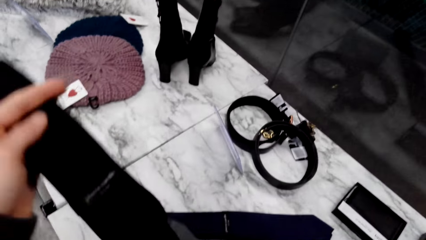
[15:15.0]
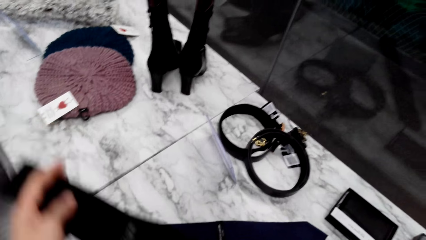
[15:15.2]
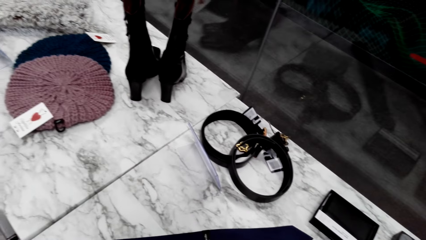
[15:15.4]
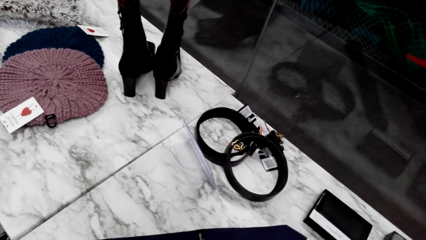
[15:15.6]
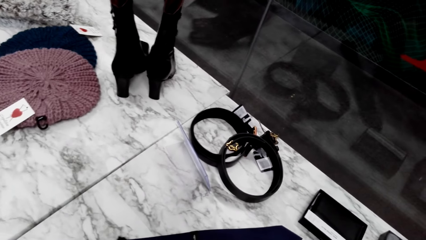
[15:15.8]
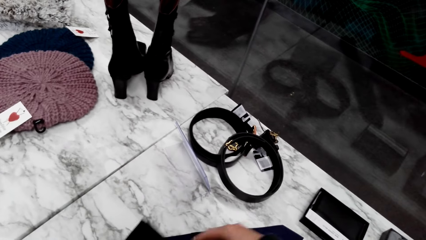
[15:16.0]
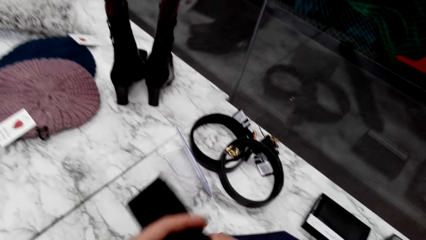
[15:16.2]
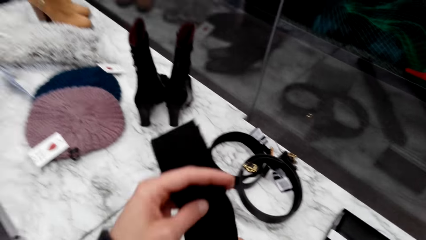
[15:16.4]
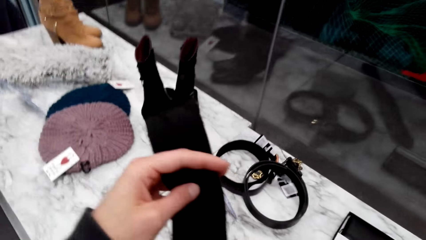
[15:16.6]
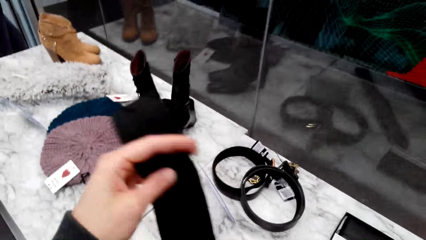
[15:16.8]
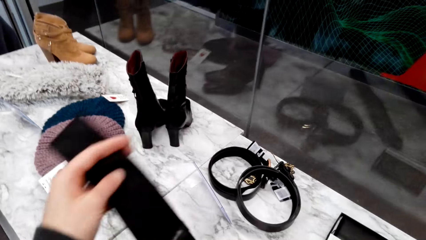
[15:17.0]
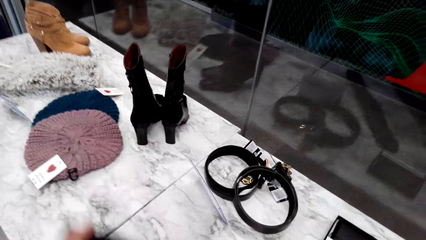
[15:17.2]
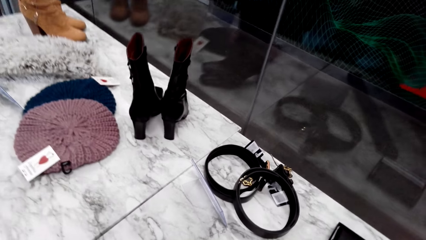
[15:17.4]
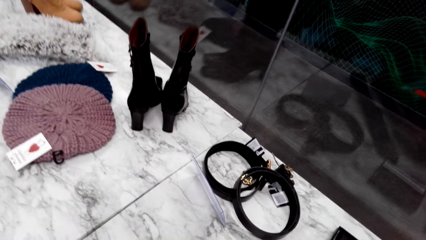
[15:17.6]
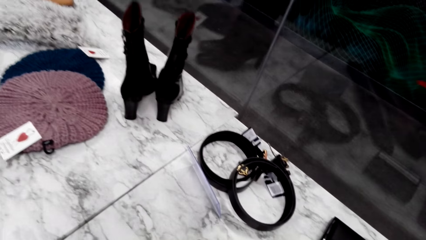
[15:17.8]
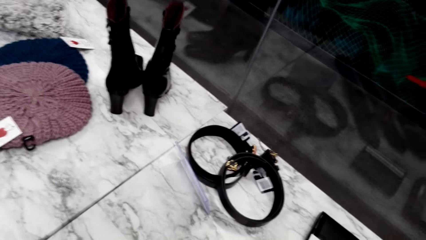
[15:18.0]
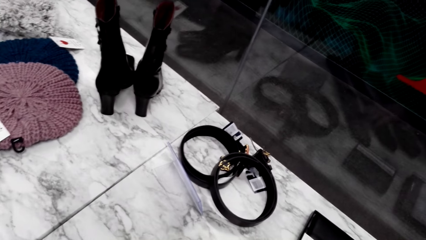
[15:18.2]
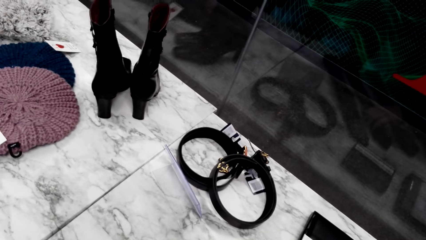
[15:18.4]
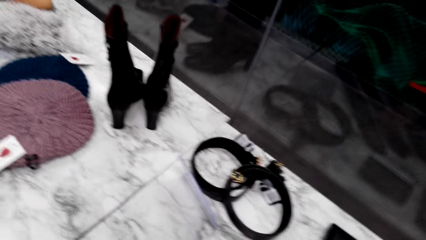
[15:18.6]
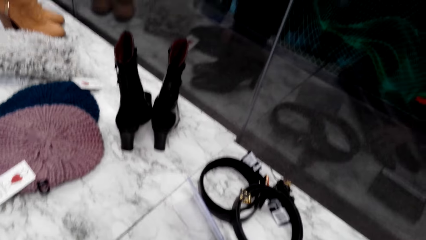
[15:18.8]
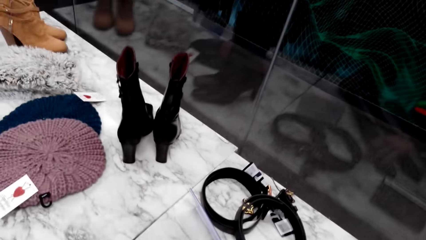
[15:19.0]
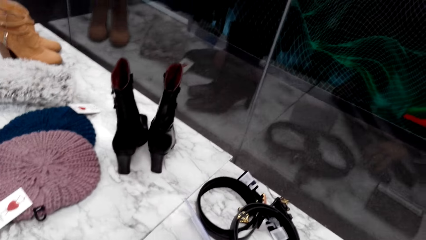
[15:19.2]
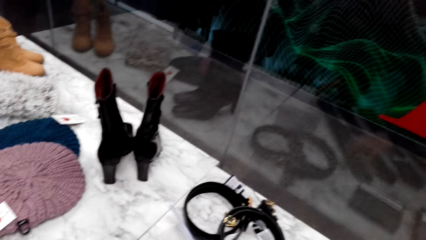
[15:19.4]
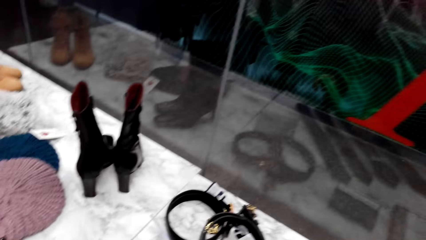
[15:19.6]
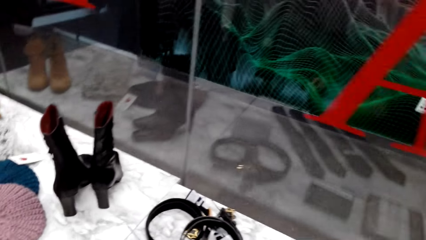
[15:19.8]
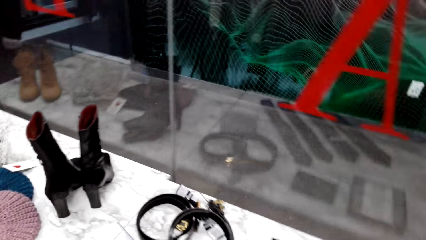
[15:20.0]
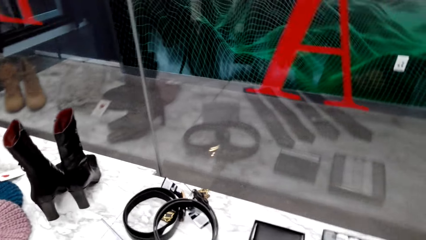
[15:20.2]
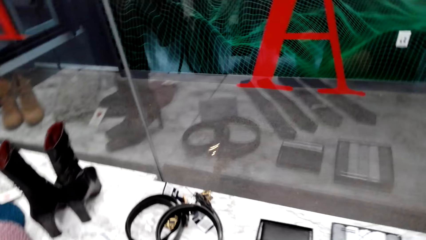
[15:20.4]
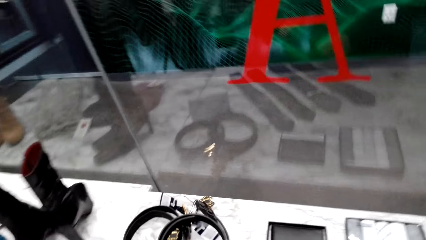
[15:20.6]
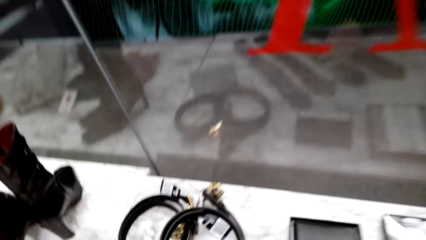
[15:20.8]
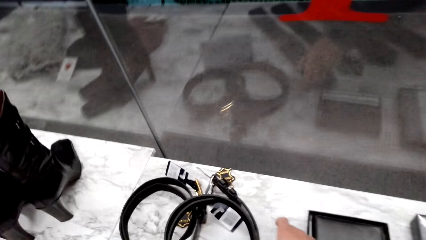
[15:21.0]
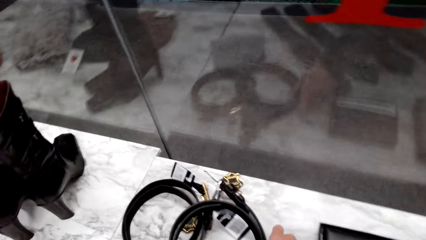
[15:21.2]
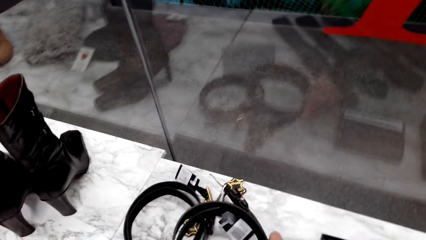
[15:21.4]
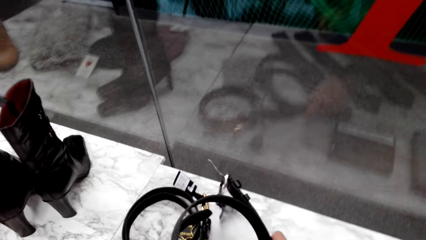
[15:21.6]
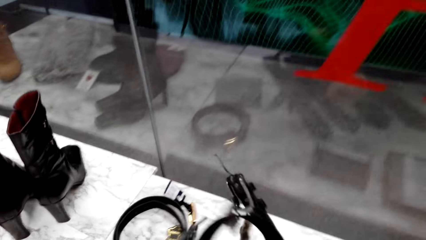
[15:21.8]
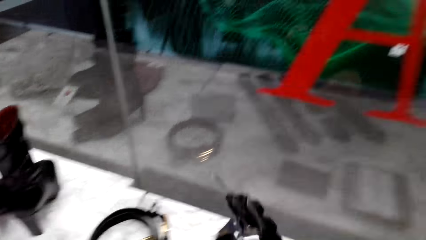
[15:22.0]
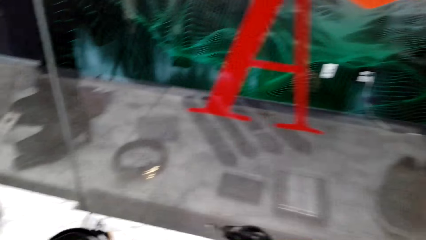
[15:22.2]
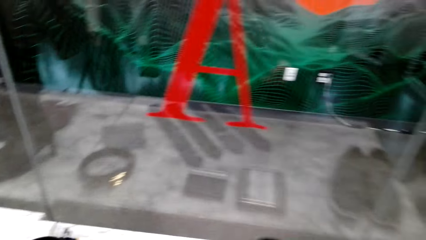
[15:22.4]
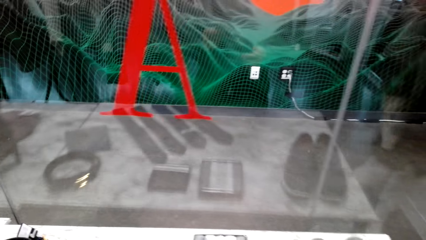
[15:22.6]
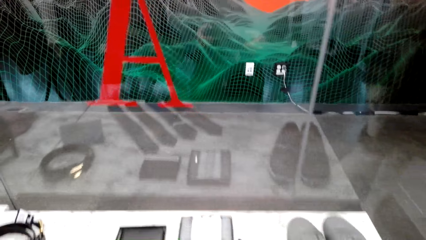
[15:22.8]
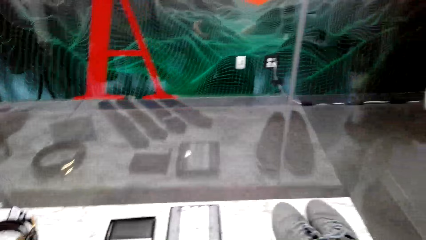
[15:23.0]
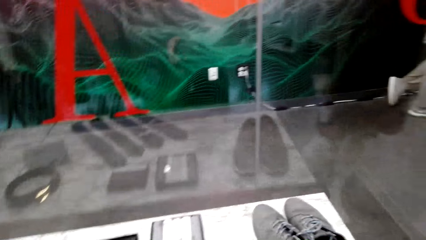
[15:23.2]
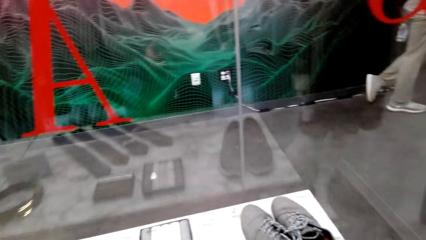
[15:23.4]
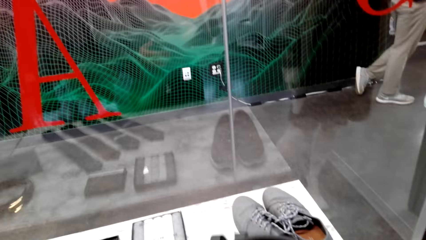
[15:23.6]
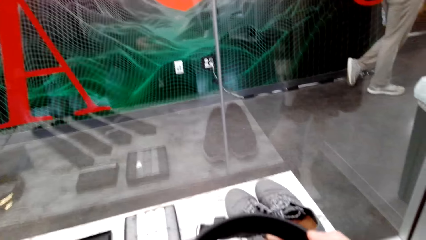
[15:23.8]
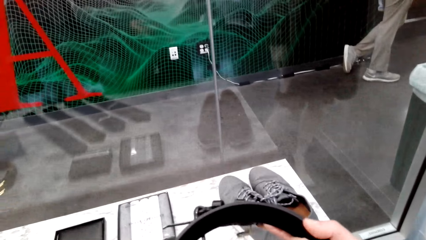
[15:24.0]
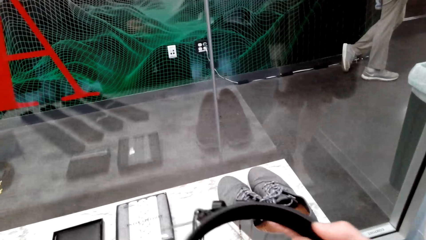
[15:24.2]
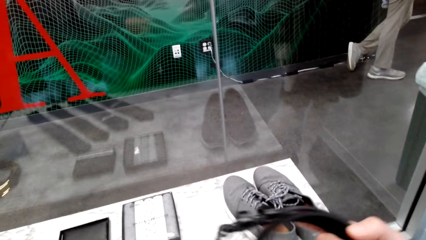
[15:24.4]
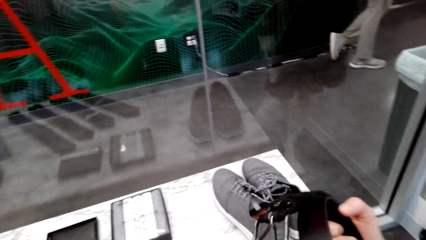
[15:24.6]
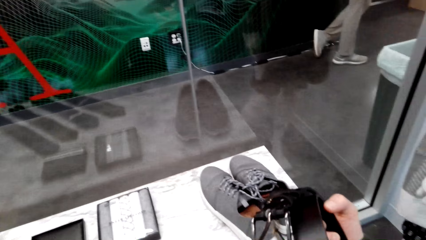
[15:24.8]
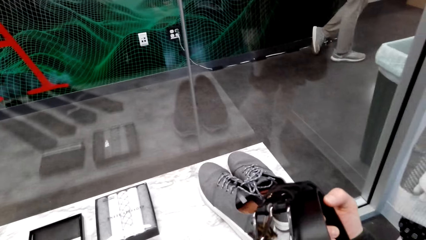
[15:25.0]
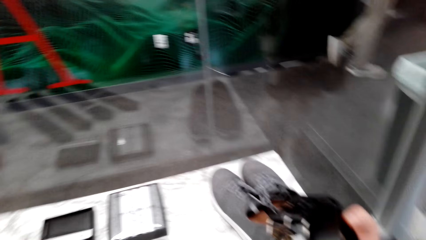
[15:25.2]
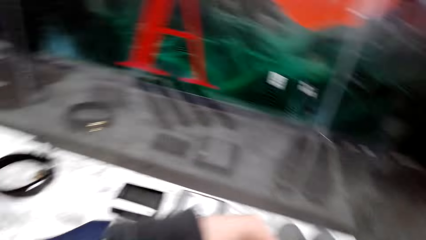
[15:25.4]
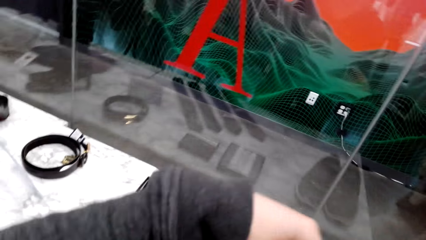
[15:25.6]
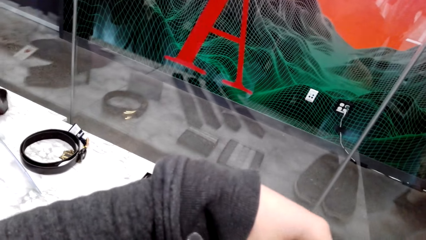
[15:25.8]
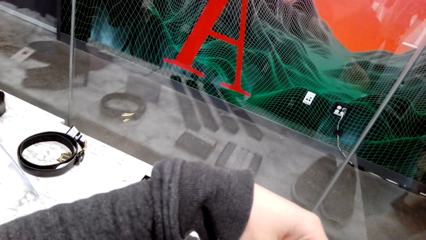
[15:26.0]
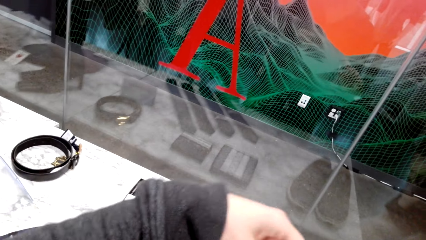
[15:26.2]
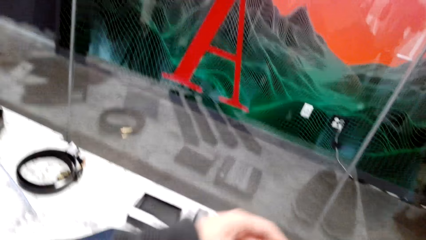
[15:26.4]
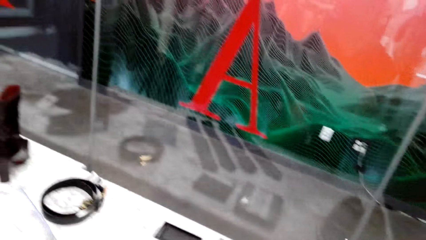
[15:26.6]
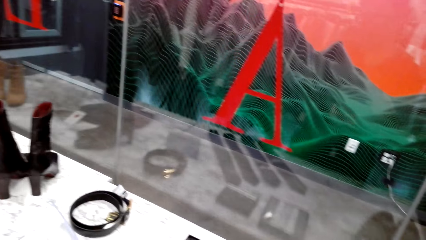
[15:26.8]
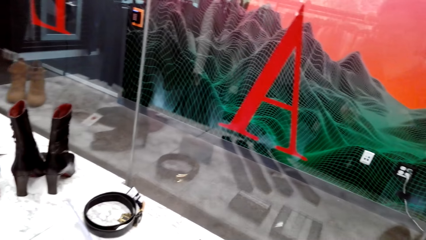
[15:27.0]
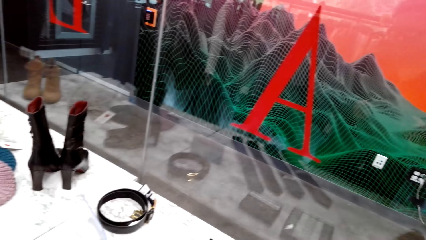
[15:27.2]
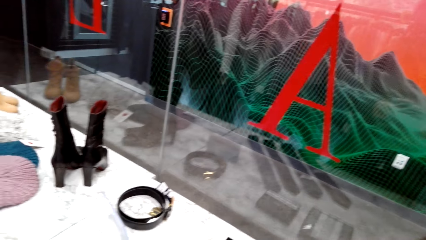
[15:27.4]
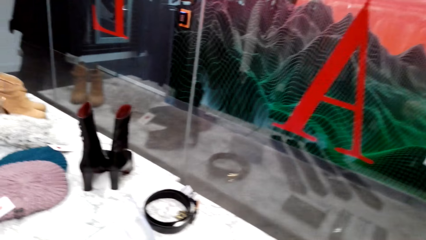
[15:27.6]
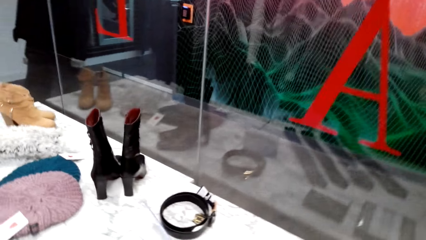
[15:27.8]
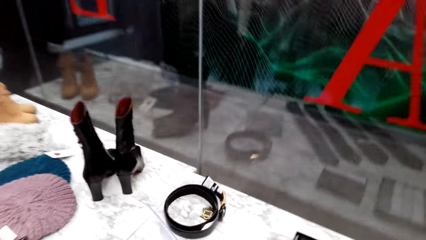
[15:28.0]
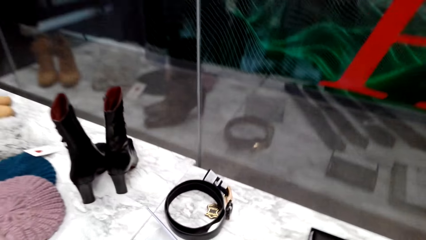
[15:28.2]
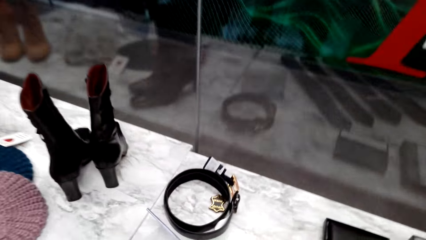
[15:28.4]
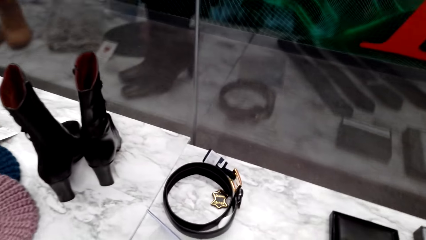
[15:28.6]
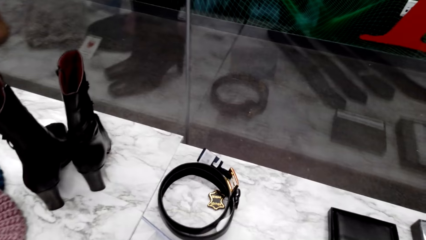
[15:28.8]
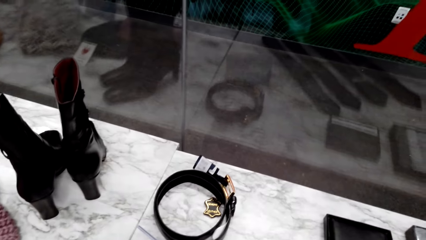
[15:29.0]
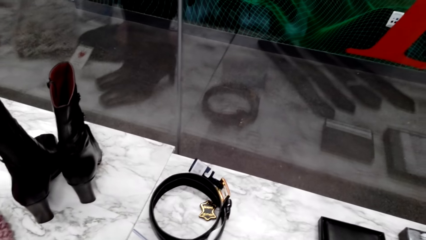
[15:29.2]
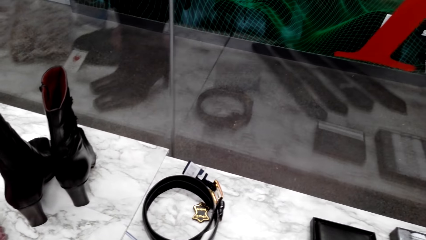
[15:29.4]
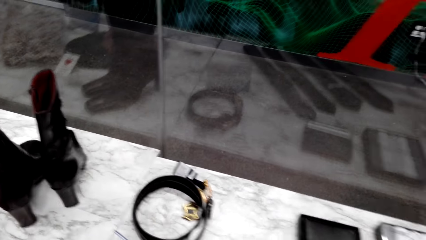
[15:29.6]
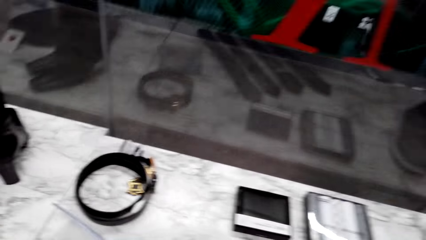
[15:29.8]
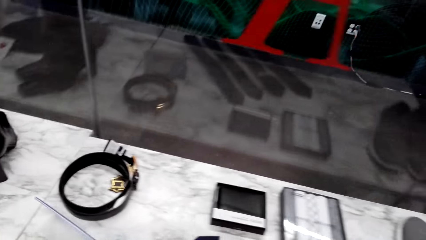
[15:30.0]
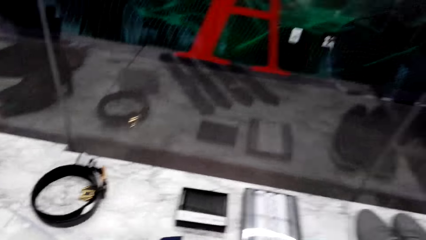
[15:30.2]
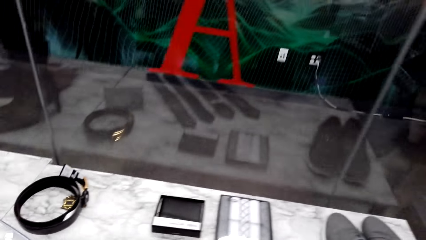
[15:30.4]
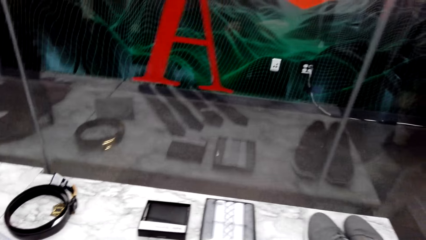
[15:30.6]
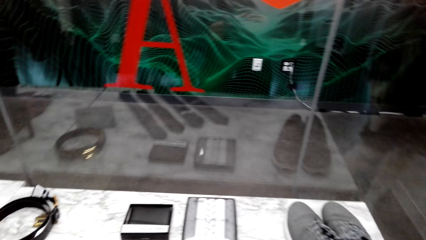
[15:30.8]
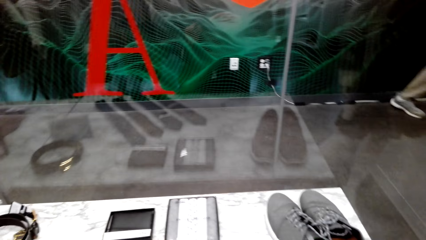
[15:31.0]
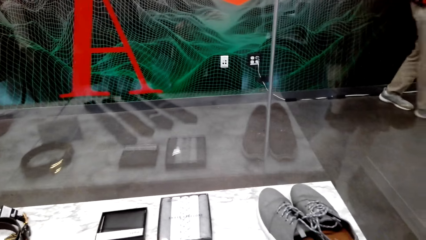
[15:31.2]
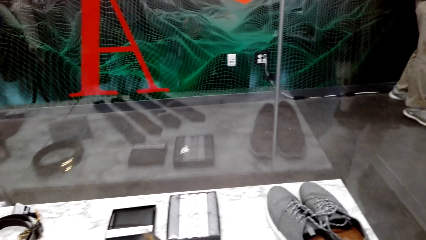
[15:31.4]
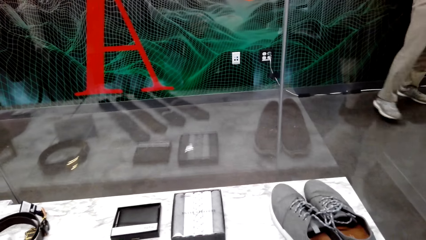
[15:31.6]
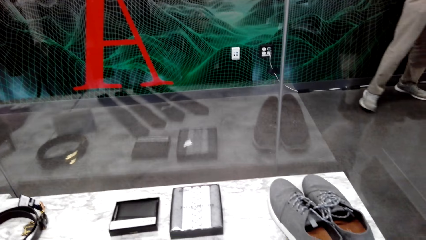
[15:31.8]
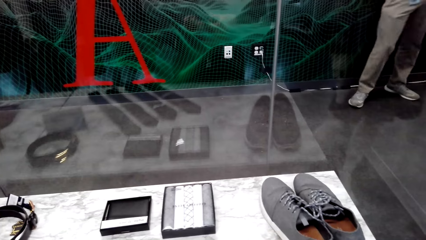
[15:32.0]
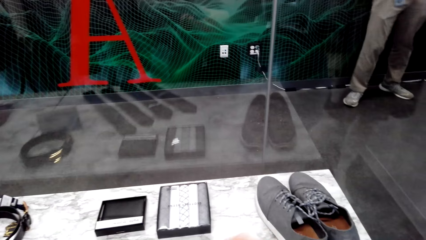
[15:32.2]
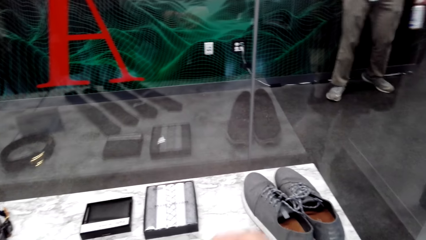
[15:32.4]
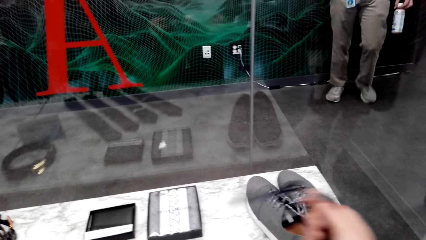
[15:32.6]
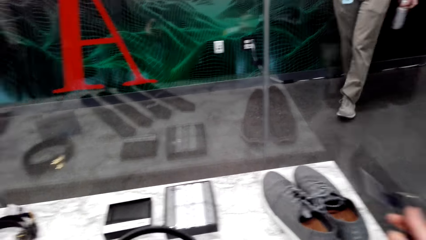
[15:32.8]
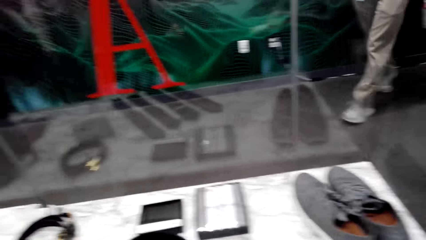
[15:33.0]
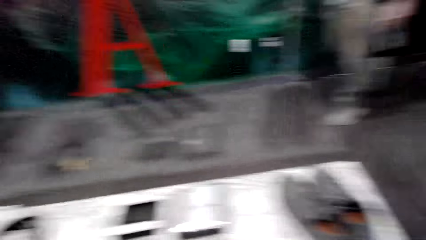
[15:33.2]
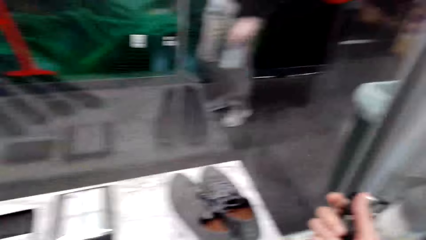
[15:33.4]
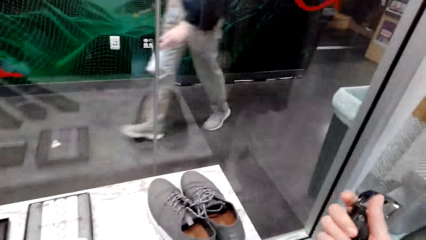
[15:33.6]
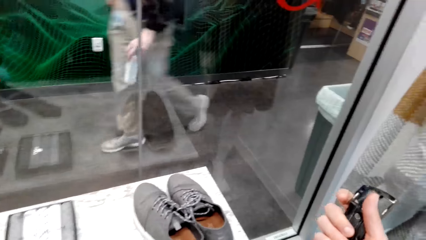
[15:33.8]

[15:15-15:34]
The camera wearer picks up the tie and inspects the tie. They pick up the belt and inspect the belt. They talk with a person.
